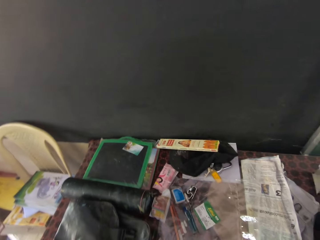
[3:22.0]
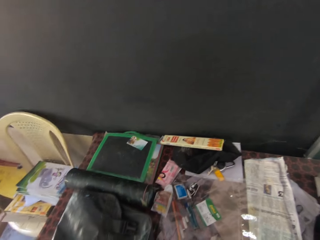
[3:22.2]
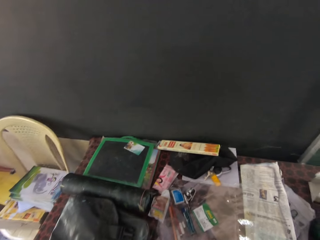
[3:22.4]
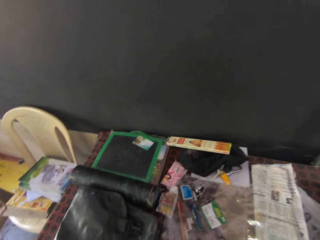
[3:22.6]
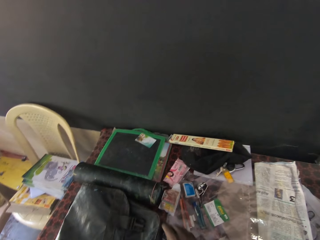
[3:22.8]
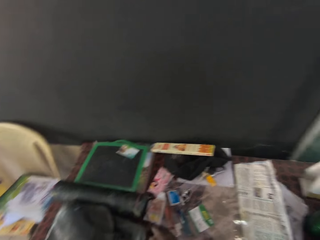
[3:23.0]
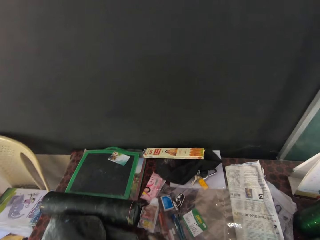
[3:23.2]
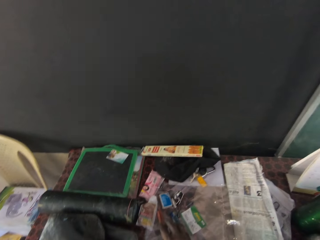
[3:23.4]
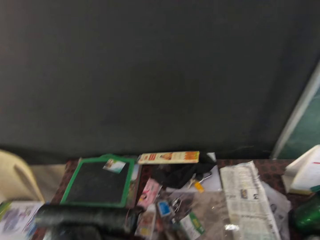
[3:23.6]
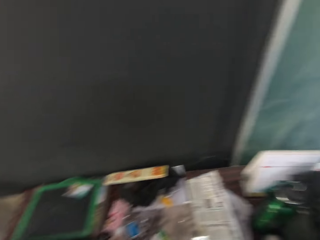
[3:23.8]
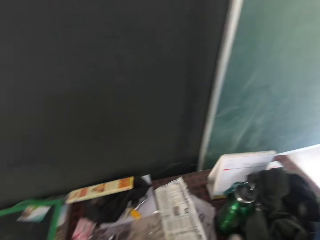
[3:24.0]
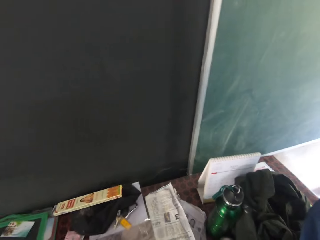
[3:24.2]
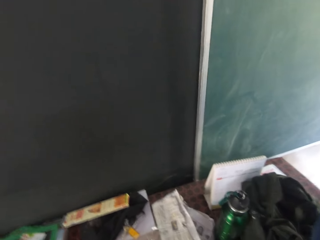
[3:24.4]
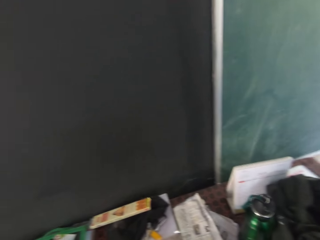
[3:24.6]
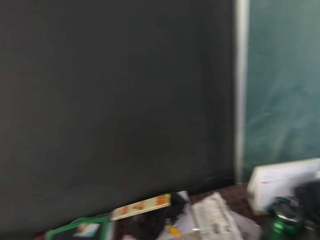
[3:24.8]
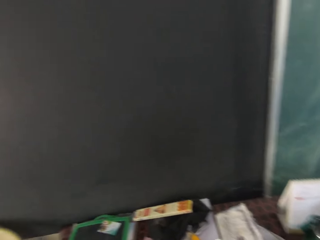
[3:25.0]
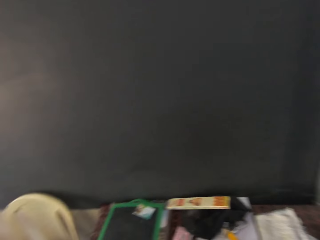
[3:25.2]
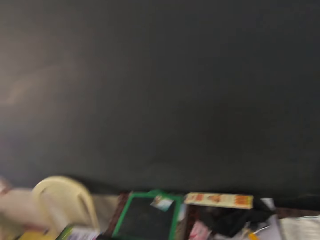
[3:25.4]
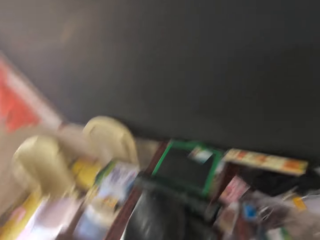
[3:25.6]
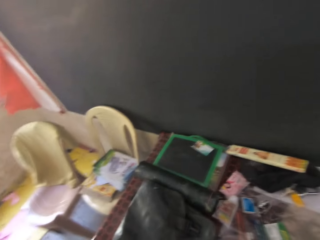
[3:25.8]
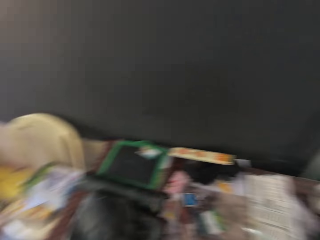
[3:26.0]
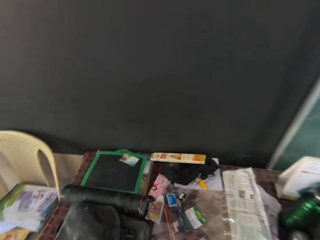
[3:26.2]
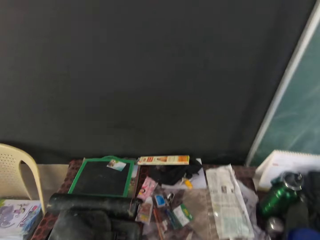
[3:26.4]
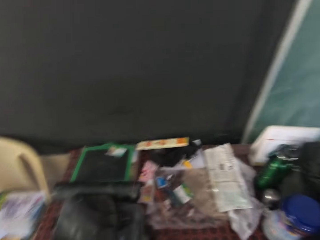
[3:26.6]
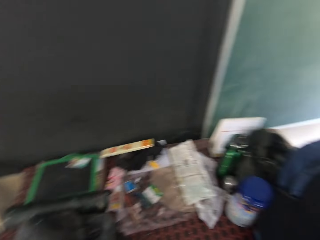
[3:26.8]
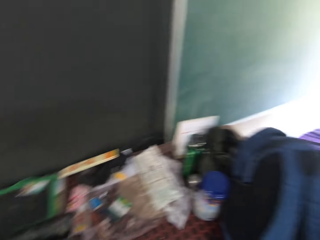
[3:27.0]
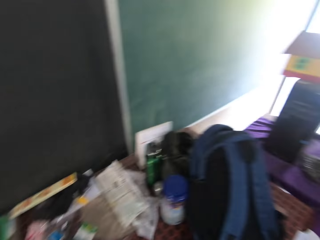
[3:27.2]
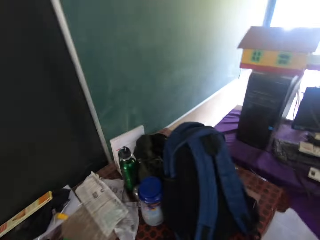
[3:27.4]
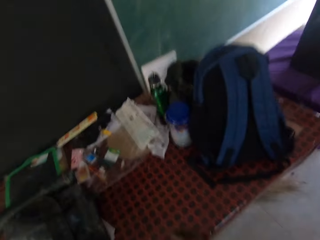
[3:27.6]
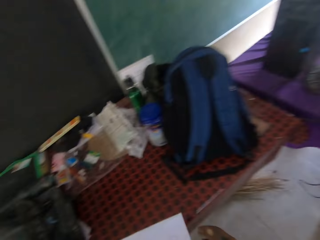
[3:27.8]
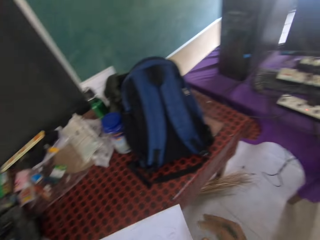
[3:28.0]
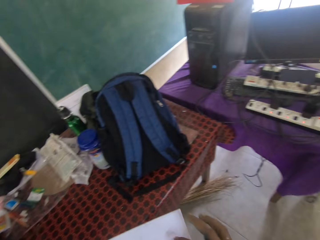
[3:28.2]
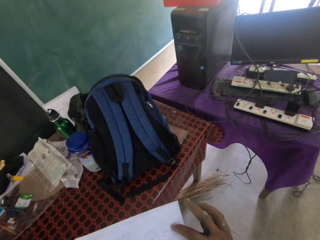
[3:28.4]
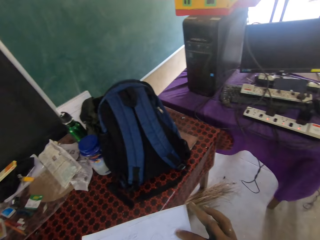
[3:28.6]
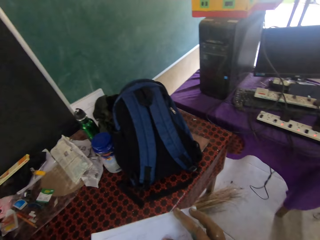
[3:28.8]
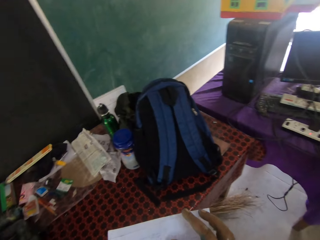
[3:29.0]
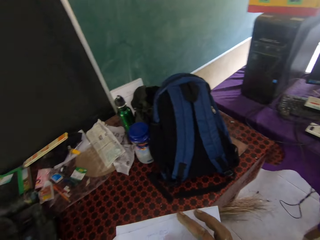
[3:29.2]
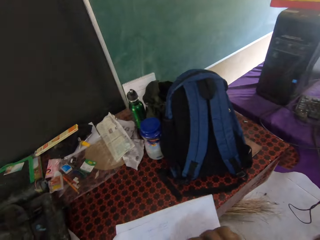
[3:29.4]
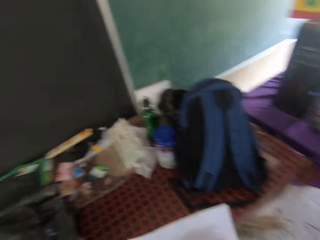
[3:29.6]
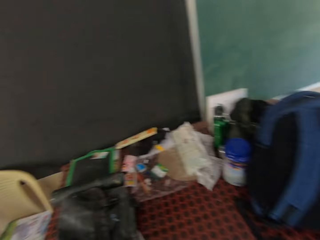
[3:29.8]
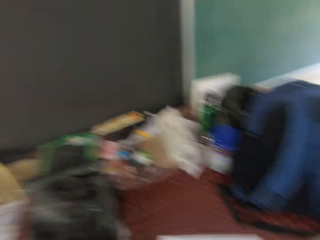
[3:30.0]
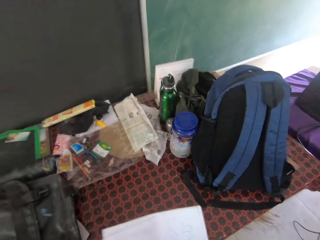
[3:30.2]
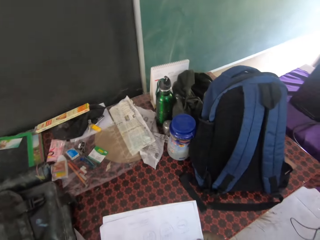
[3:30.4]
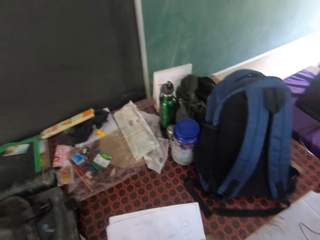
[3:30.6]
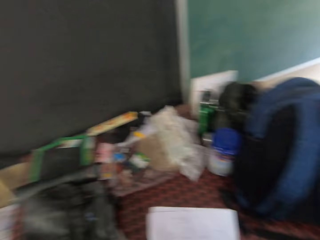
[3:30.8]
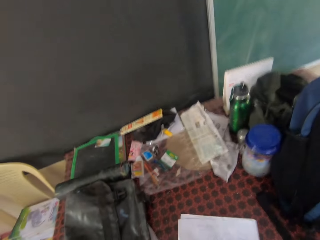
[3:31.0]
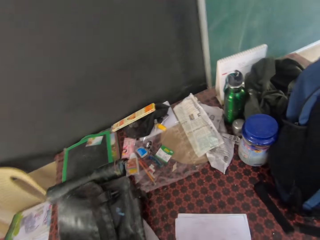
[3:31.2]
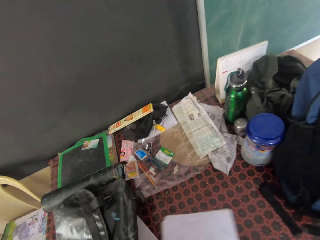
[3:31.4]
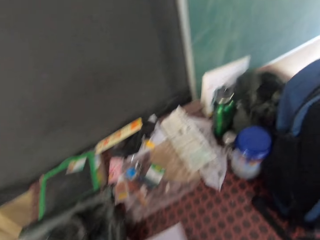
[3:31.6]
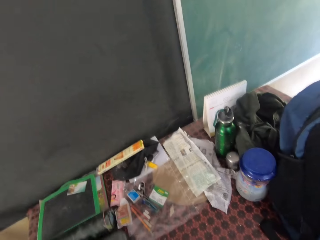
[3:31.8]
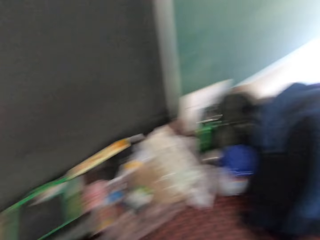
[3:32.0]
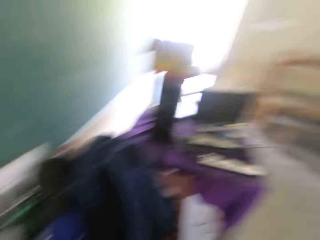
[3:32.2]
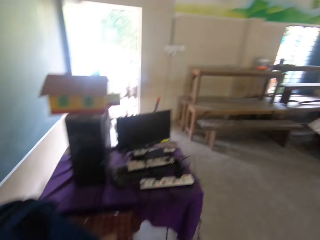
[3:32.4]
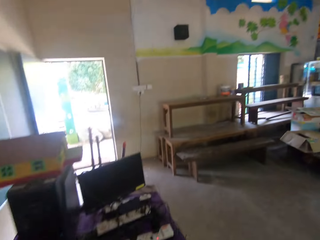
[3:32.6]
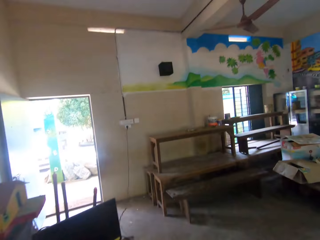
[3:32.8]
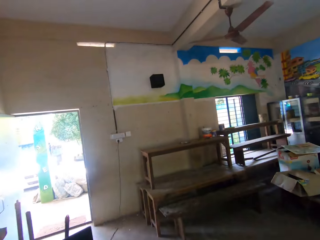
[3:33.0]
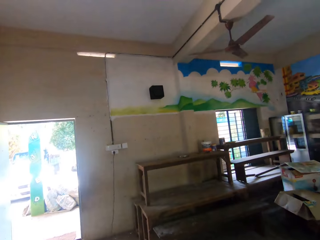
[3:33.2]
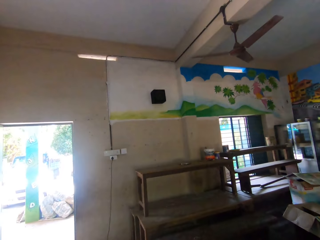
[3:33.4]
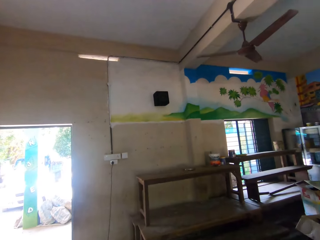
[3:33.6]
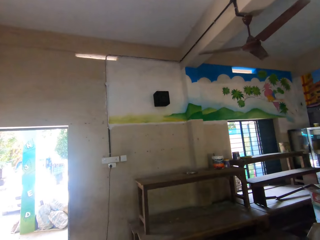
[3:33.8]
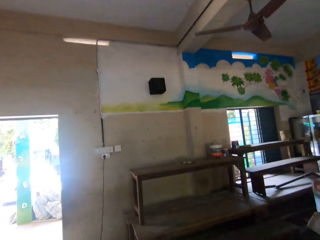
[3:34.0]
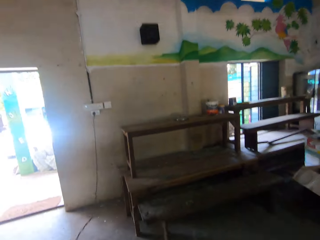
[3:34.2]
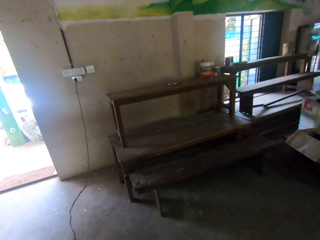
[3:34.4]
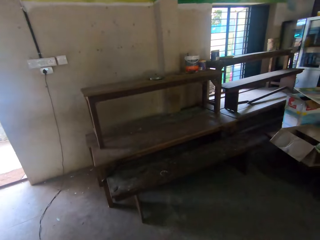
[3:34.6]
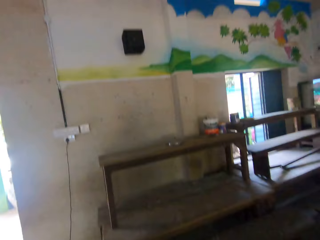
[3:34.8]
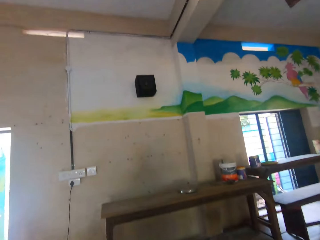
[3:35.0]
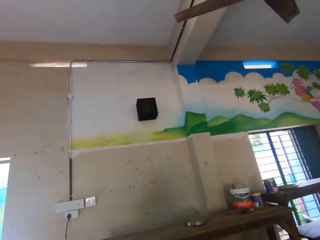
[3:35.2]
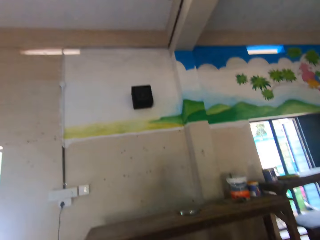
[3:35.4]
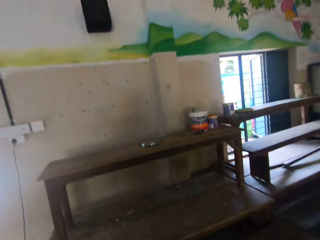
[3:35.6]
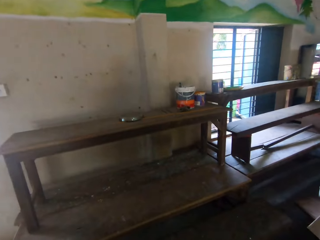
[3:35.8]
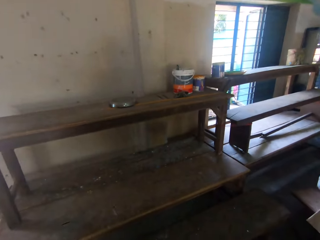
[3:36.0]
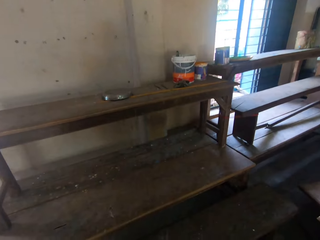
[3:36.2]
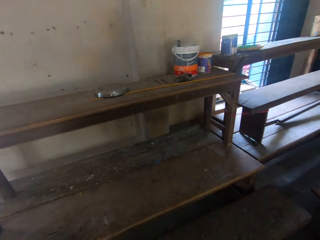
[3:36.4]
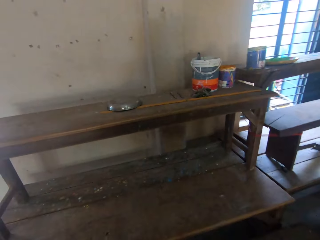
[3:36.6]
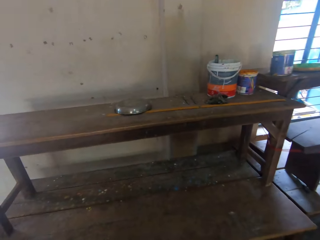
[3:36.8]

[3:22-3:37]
The camera wearer picks up the paper from the table with his left hand. He holds the papers with both hands. He does something. He looks around and moves around the room.

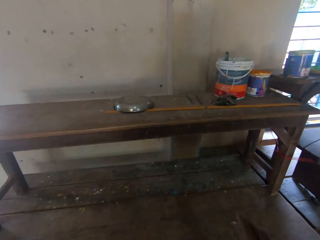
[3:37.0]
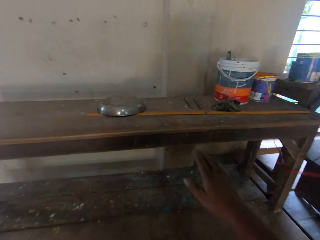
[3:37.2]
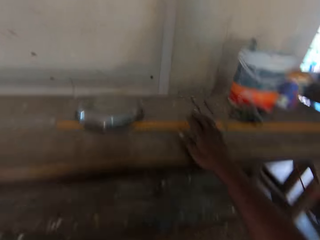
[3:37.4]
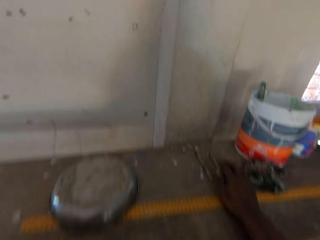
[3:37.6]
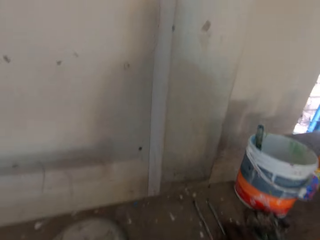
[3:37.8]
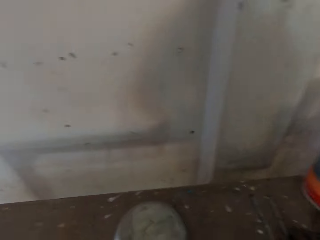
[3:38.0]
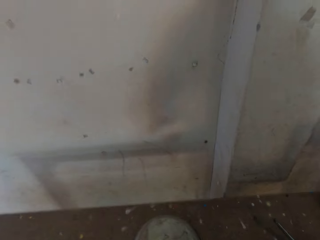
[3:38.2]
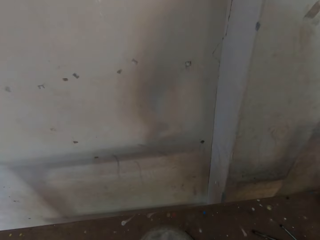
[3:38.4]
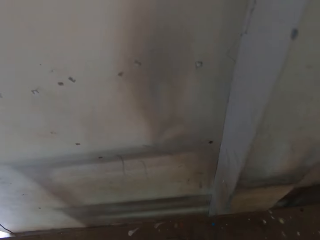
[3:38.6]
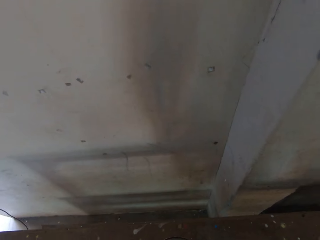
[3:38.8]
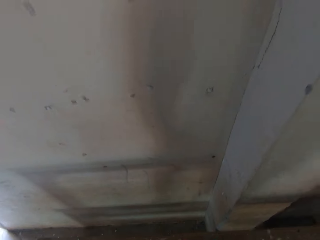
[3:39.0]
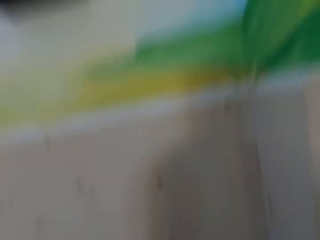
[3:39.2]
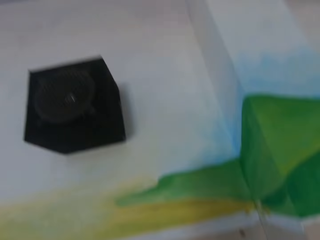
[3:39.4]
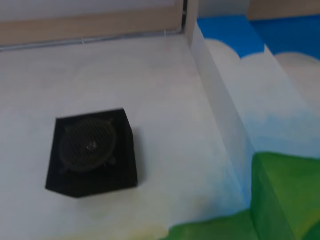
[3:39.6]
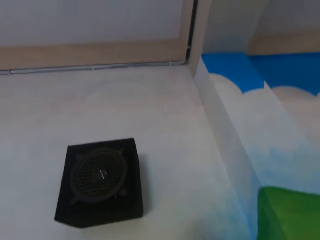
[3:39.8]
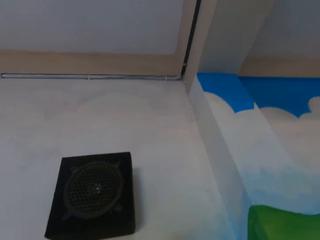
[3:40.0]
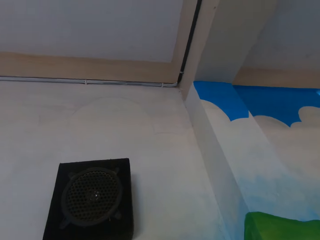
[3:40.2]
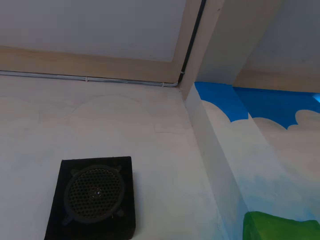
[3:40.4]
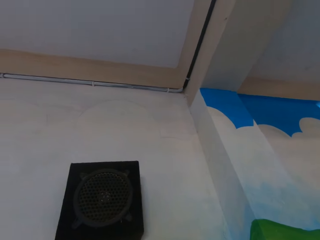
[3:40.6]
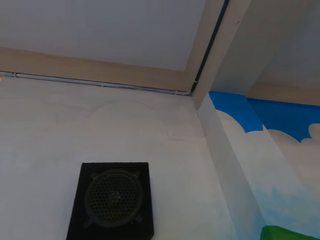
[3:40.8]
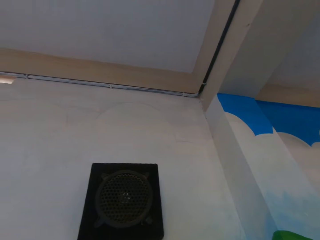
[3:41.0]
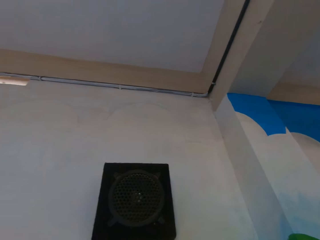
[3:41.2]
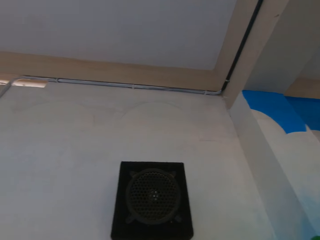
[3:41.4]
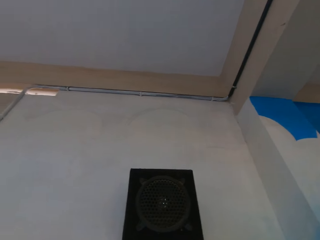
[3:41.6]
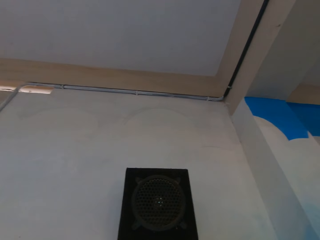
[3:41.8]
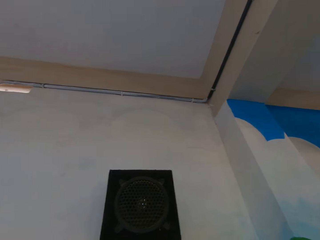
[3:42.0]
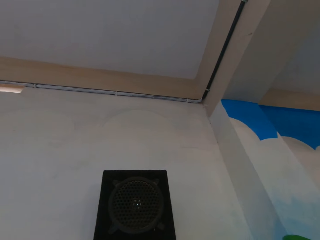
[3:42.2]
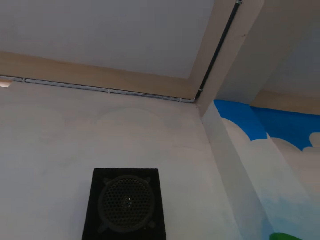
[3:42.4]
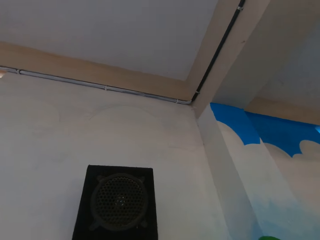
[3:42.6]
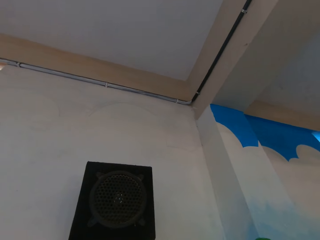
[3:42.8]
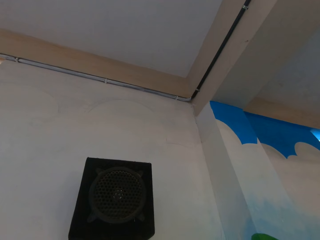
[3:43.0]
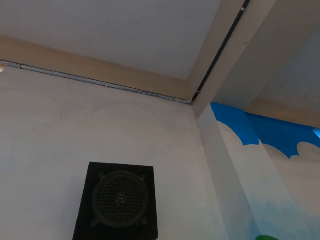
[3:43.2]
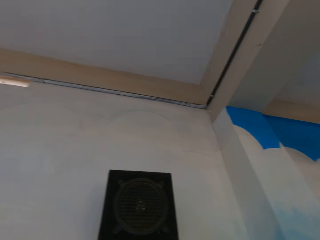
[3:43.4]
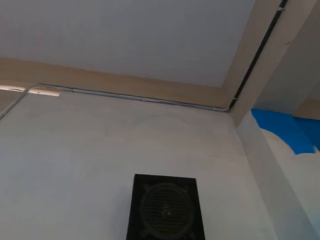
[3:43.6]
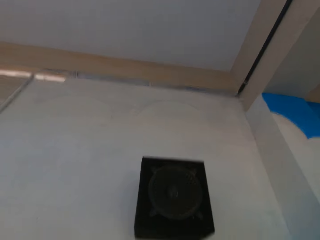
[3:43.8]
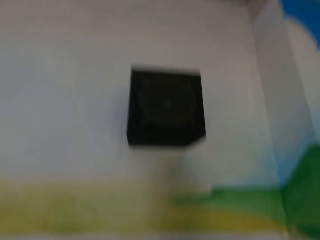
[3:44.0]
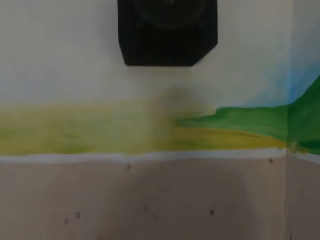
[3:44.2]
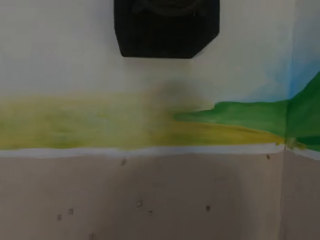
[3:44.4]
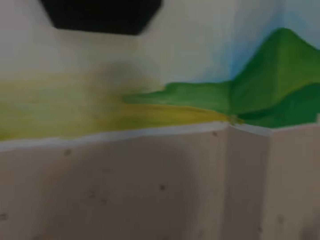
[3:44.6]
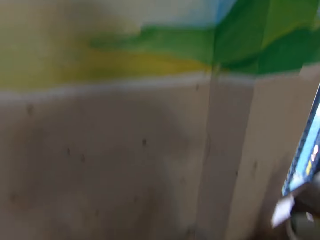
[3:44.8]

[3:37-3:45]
The camera wearer picks something from the table with the right hand. They look around. They do something.
